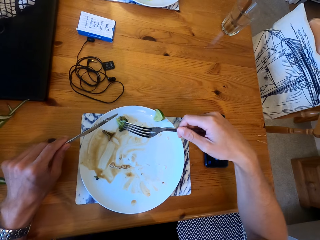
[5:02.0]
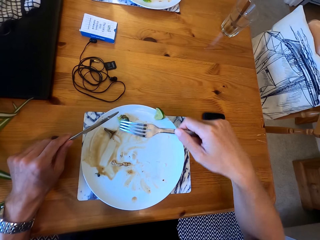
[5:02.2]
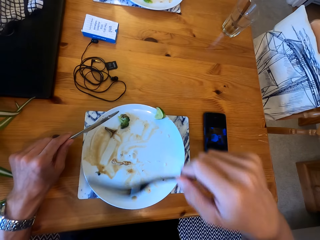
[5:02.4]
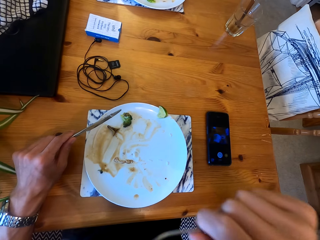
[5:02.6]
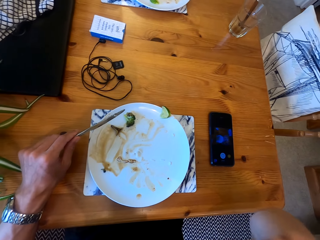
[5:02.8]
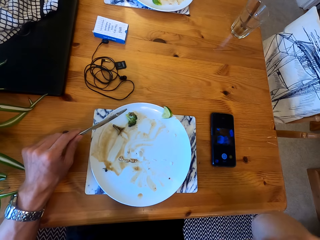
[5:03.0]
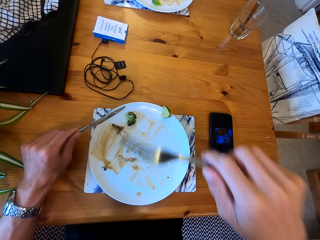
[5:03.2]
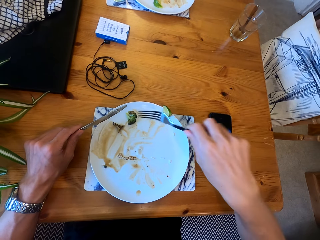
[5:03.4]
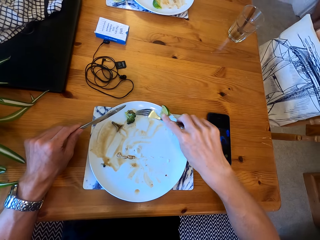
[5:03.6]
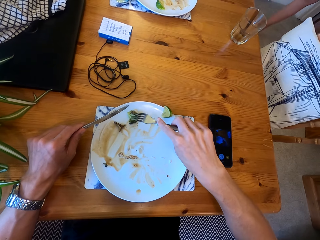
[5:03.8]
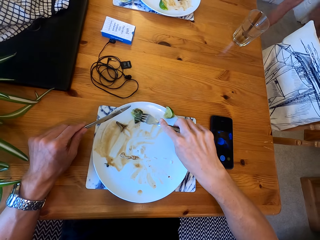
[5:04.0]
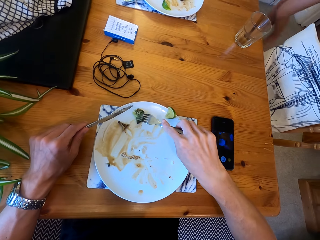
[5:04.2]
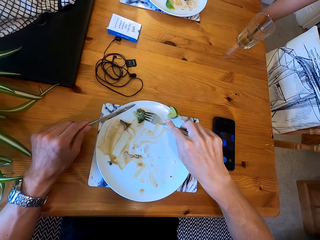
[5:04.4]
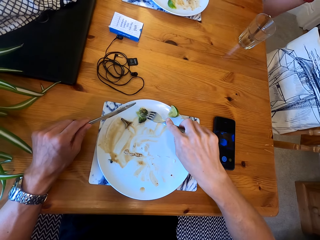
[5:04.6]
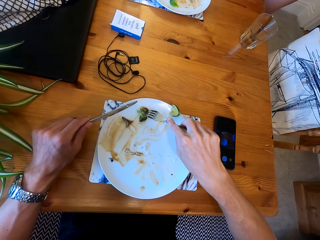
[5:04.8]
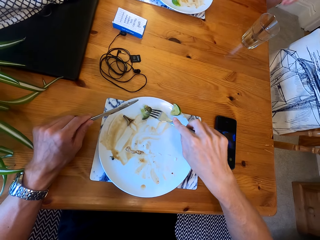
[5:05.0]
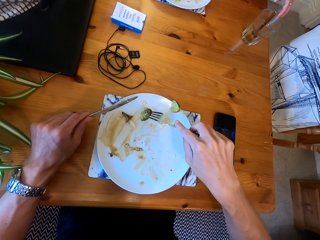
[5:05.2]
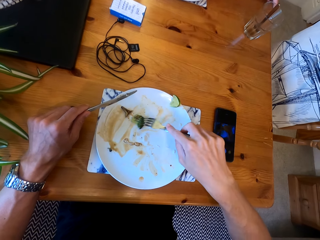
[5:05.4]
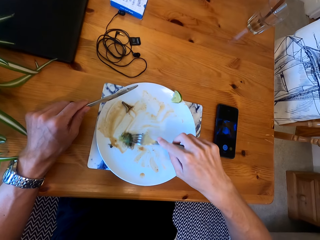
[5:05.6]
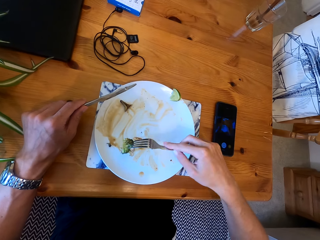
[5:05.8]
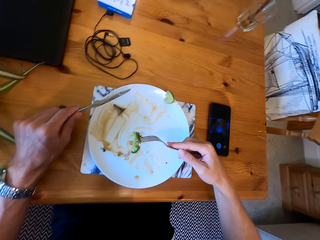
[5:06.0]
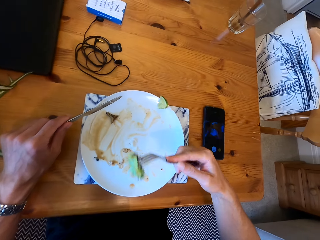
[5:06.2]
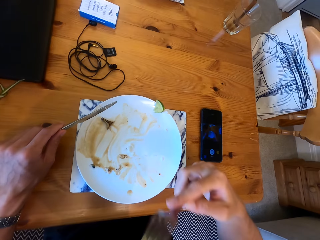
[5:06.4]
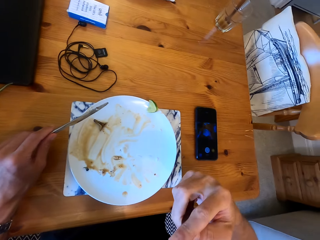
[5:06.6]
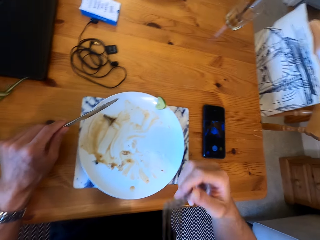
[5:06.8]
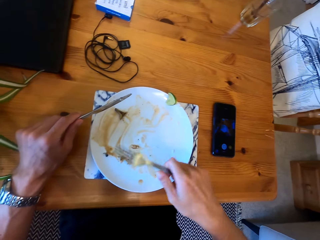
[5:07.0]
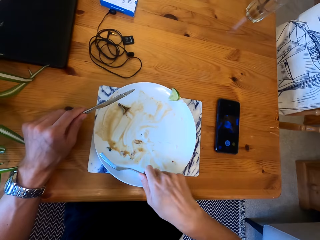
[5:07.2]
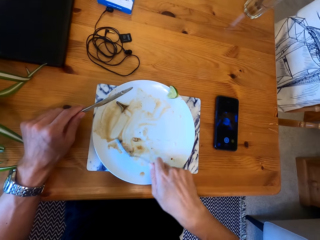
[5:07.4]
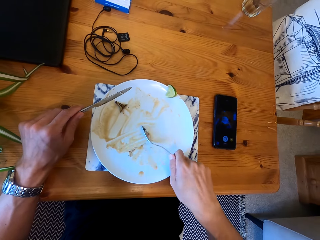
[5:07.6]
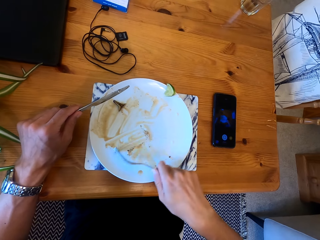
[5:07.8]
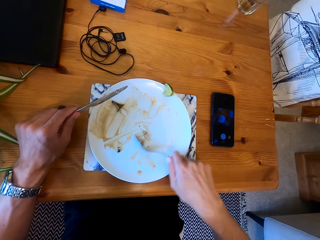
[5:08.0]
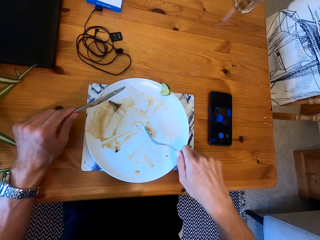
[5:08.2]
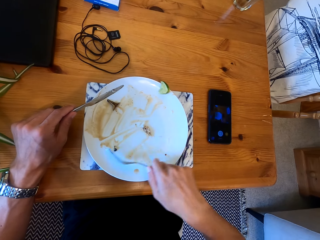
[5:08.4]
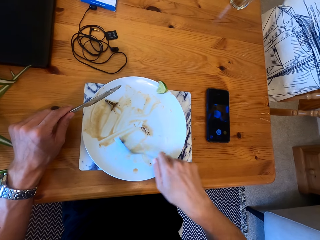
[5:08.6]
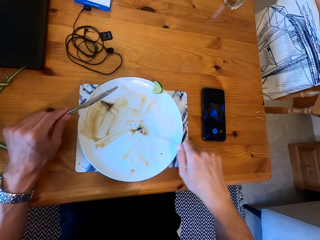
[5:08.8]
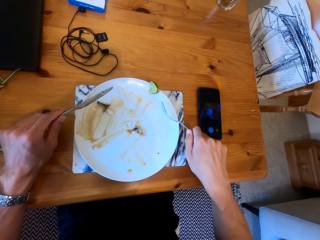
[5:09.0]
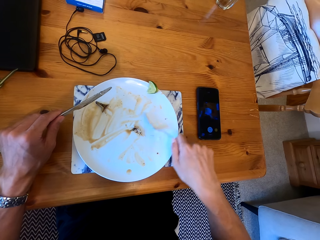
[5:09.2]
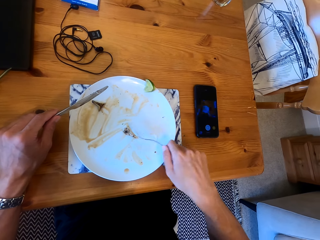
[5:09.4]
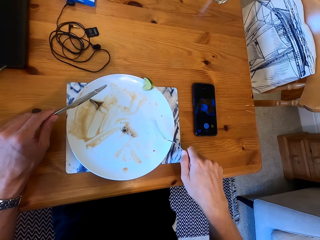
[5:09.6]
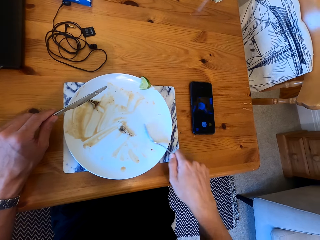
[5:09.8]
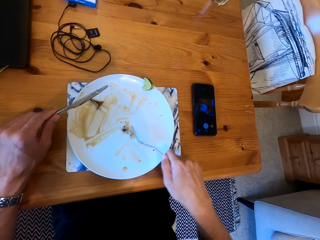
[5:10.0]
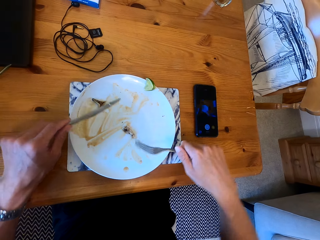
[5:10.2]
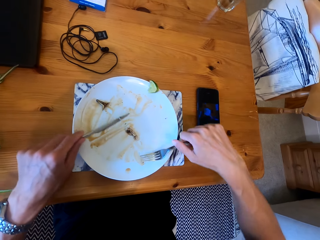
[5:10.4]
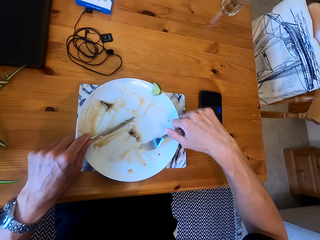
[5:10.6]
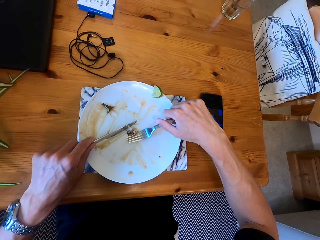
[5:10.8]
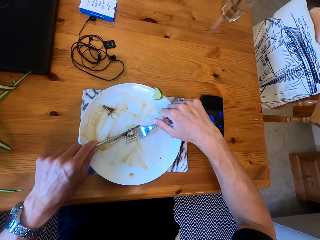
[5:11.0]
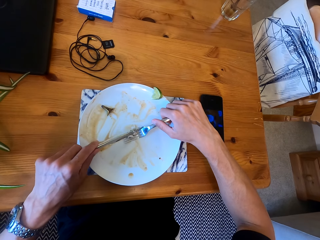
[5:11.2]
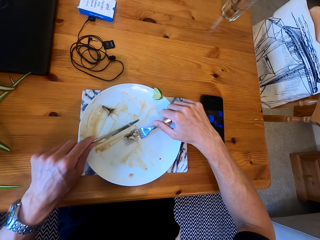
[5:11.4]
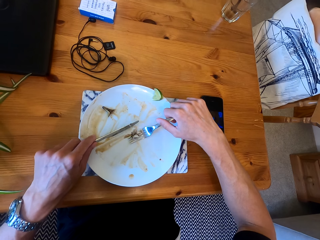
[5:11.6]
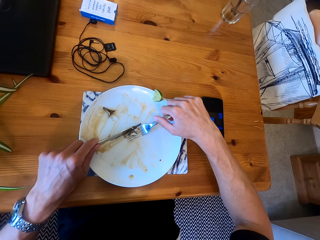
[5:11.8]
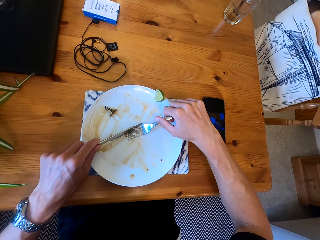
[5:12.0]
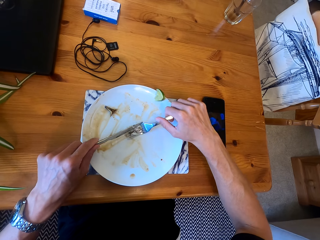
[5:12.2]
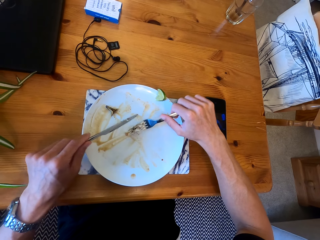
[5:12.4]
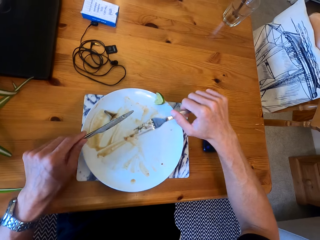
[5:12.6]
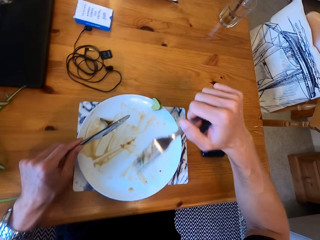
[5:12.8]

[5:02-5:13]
A lady walks back to the dining table.

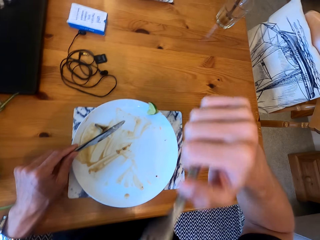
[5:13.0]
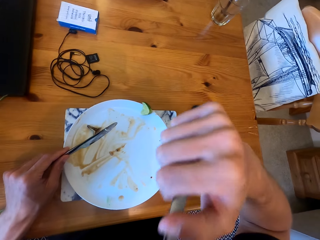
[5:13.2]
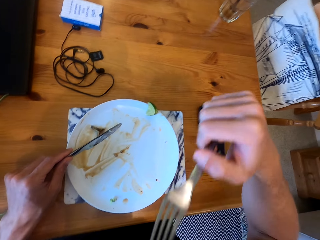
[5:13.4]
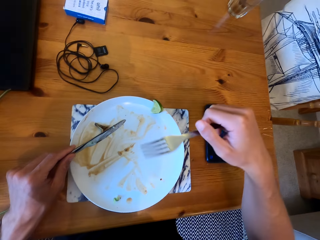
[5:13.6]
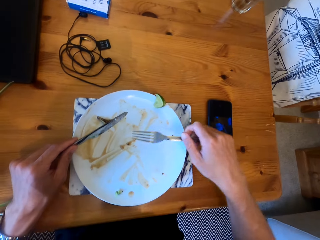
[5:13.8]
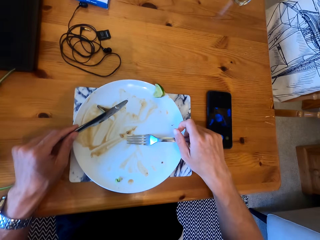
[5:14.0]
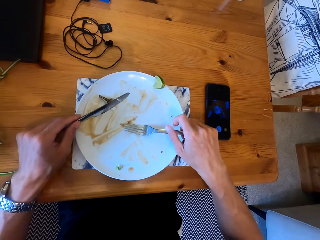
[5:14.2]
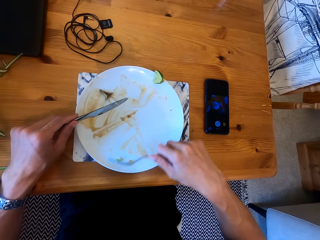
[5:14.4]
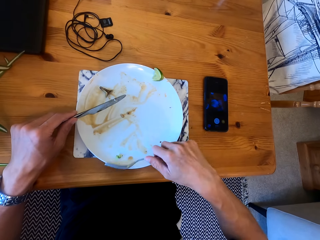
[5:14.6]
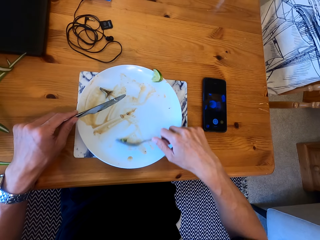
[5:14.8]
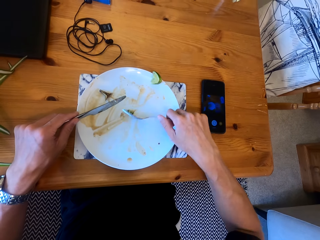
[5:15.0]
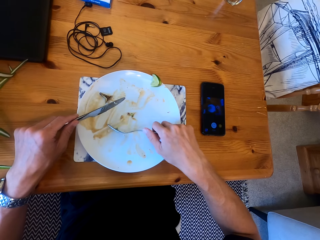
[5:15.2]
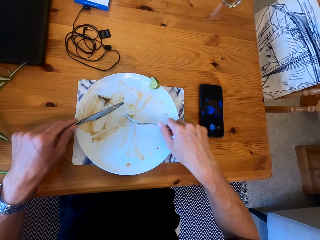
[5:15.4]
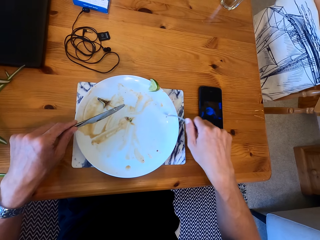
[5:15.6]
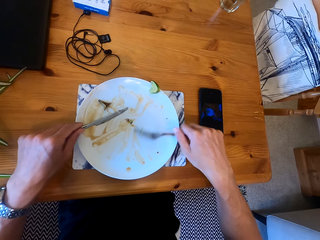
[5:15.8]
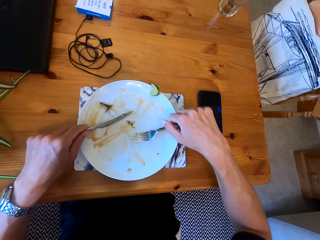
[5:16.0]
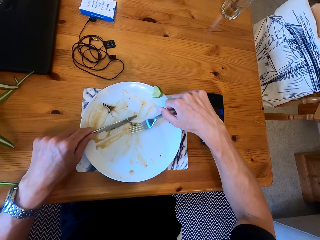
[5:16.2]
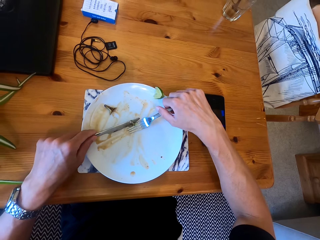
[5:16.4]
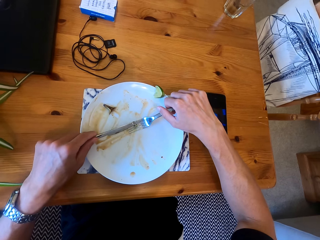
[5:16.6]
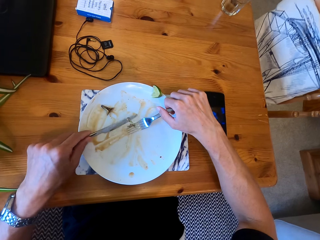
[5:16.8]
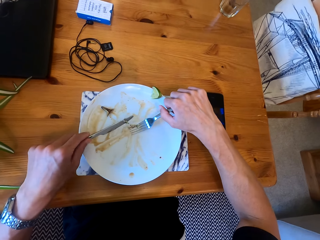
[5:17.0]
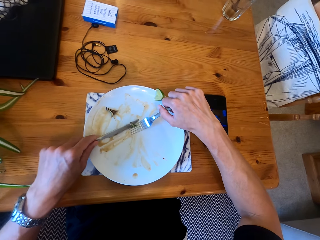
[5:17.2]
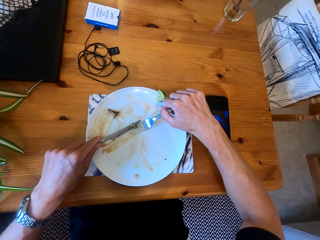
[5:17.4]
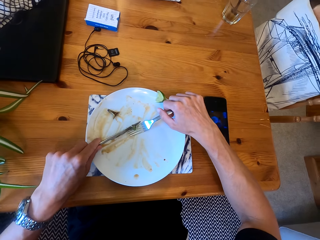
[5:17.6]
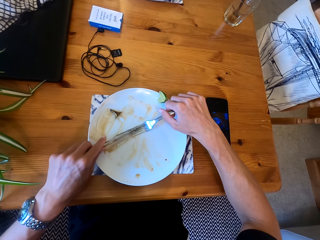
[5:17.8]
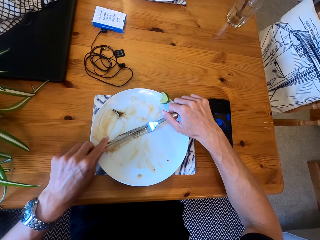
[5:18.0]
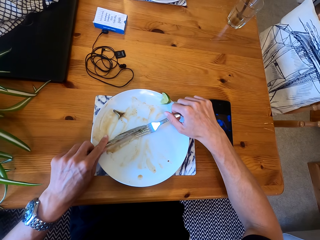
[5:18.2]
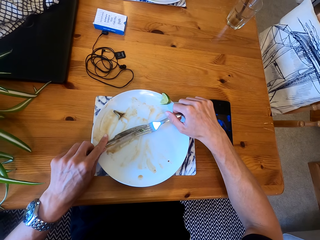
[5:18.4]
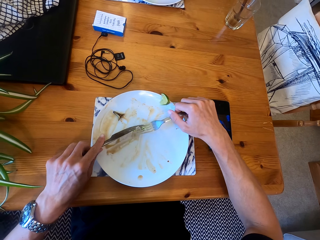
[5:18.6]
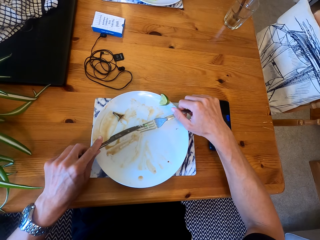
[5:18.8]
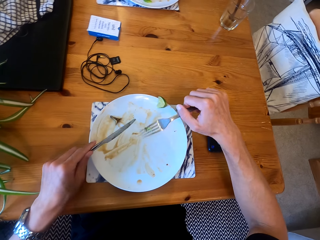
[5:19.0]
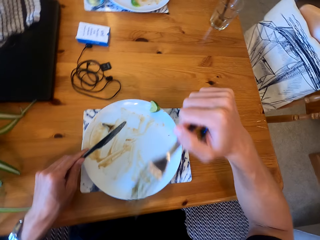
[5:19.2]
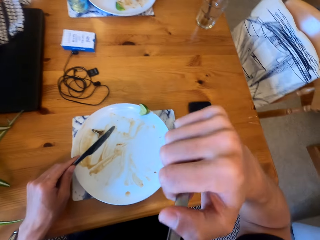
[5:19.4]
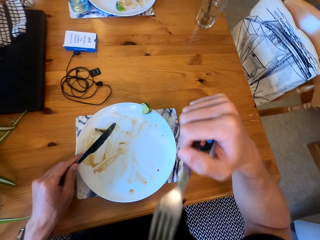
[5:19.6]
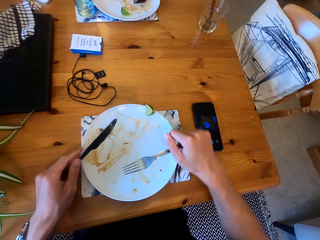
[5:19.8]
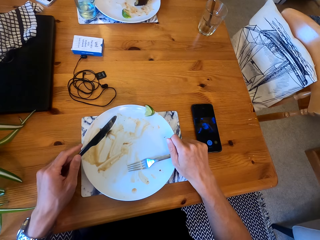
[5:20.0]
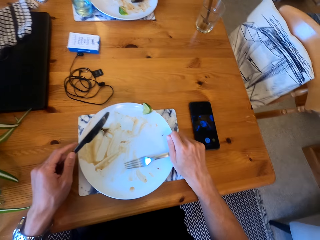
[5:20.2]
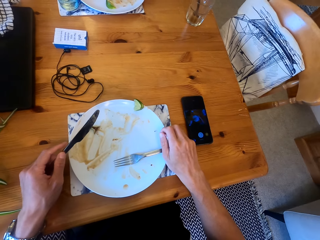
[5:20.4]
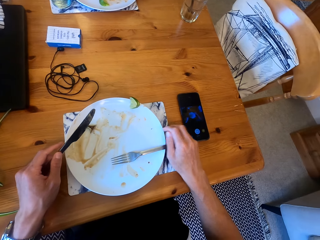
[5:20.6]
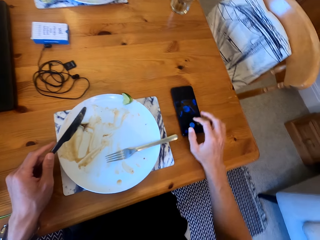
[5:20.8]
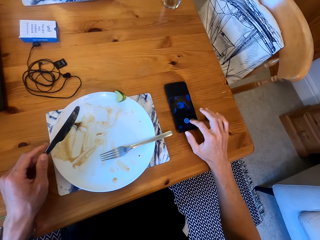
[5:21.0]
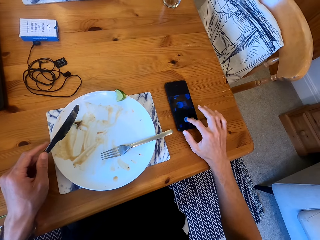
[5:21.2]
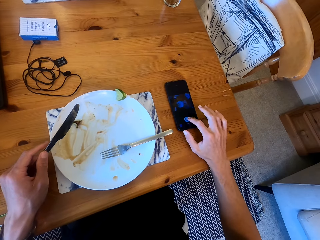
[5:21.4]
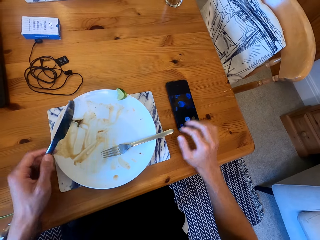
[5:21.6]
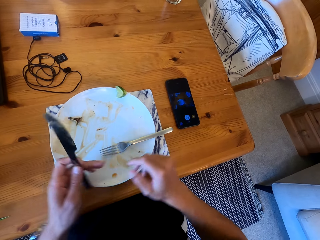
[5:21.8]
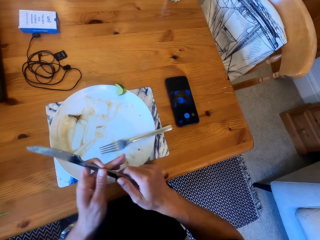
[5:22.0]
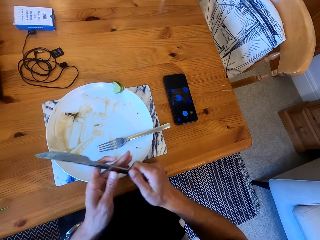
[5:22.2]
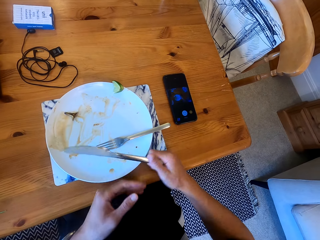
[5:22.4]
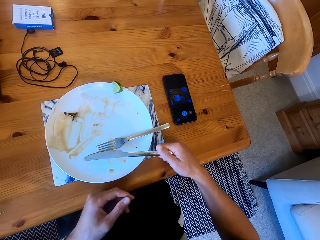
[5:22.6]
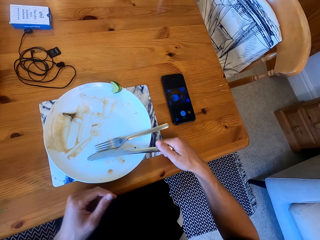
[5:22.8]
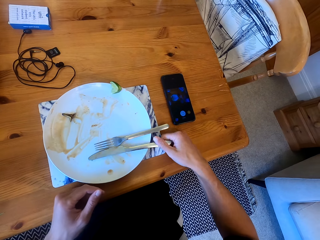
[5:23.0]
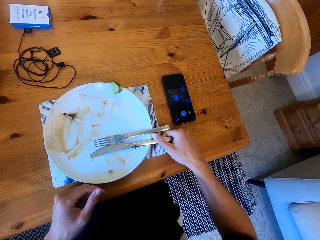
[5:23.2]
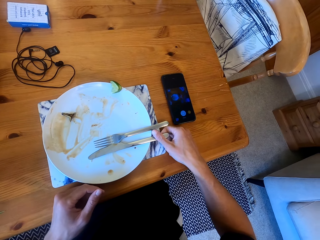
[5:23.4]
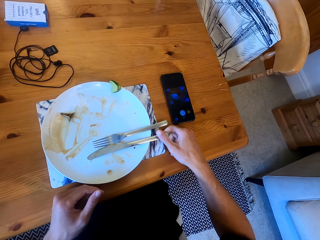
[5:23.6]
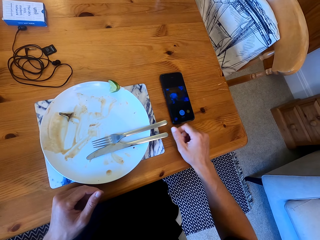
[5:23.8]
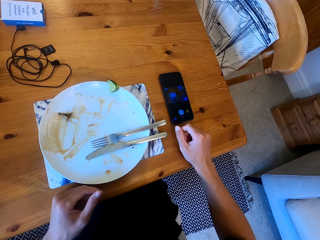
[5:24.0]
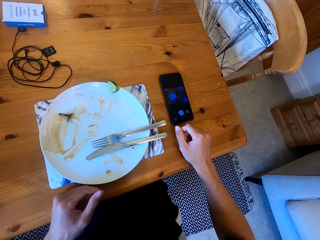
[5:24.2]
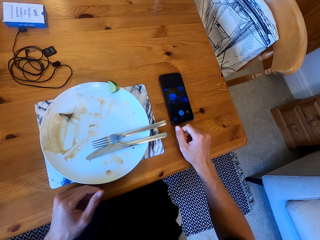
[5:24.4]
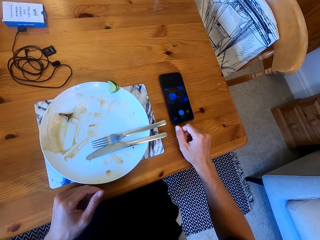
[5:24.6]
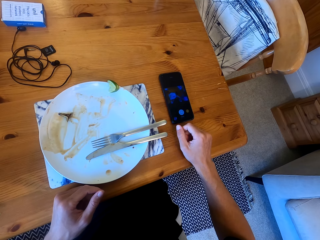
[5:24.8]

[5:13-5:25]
The camera wearer drops the fork in the plate. They operate the phone on the table. They shift the eating knife to the right hand. They drop the eating knife or spoon in the plate.
